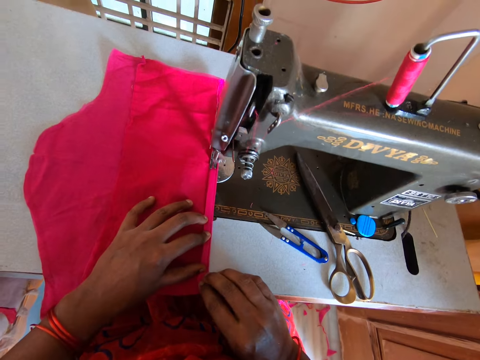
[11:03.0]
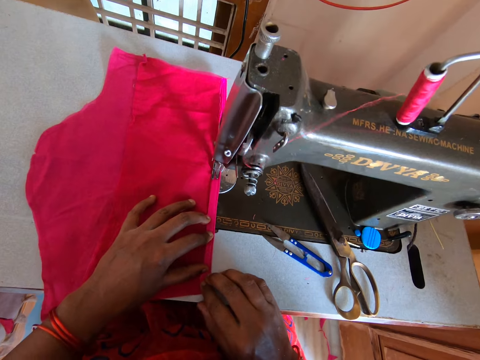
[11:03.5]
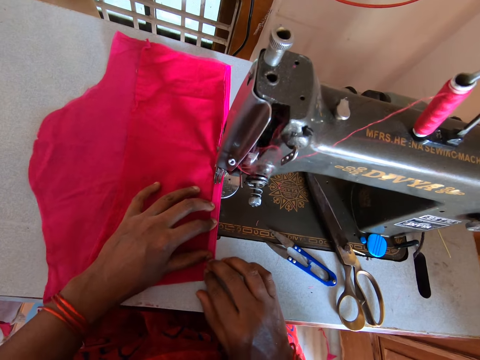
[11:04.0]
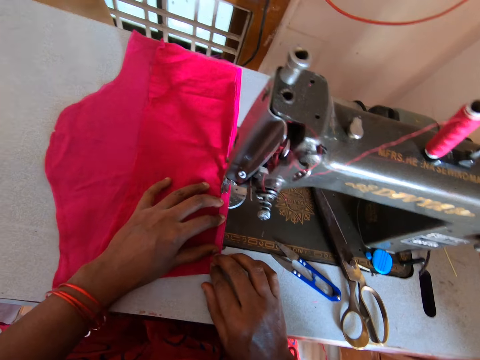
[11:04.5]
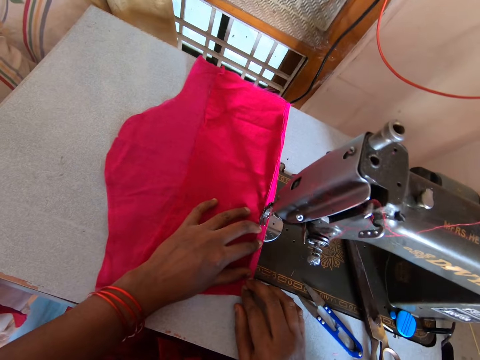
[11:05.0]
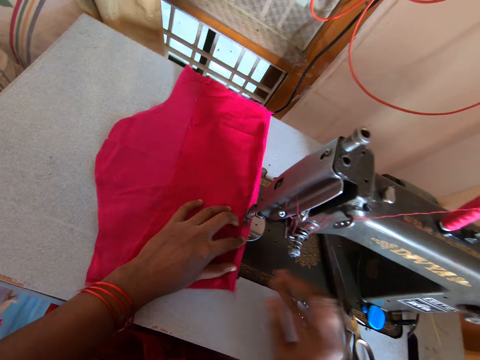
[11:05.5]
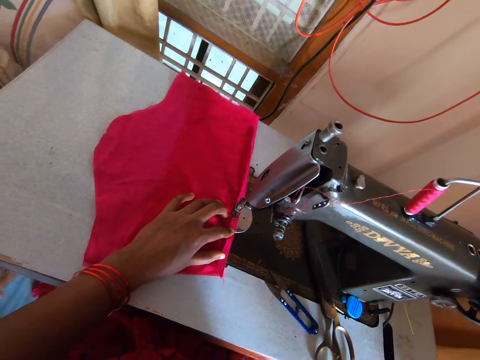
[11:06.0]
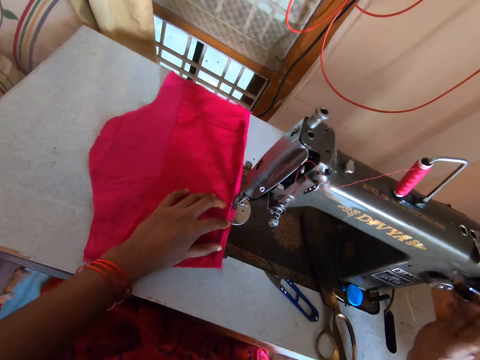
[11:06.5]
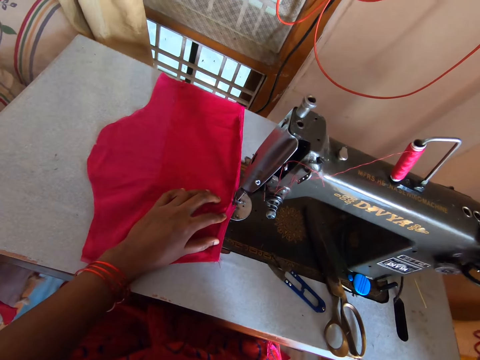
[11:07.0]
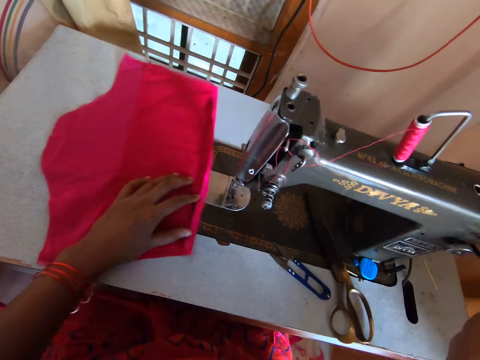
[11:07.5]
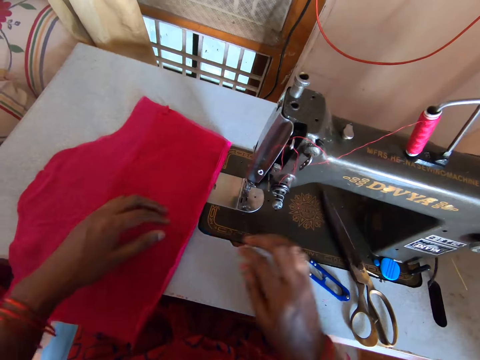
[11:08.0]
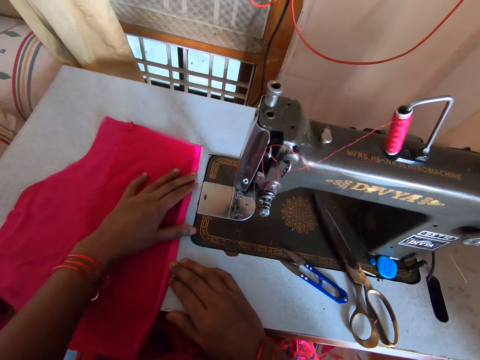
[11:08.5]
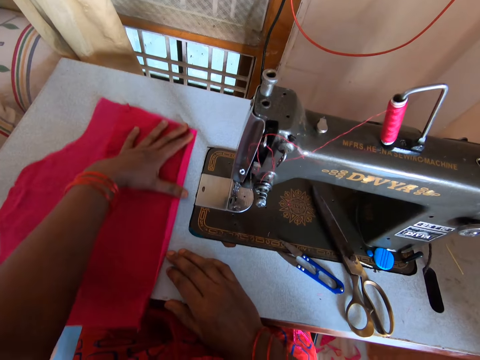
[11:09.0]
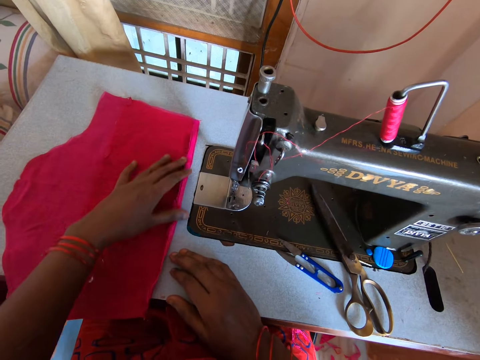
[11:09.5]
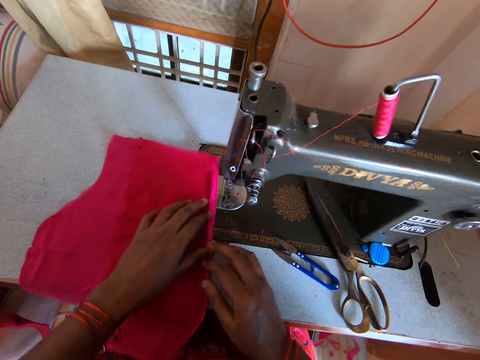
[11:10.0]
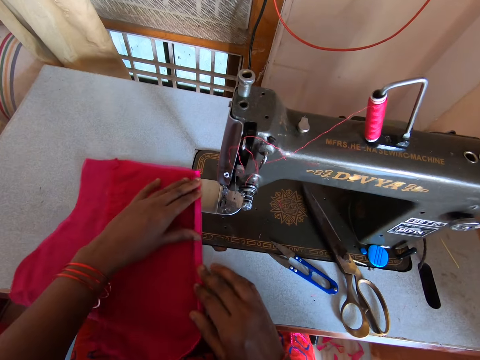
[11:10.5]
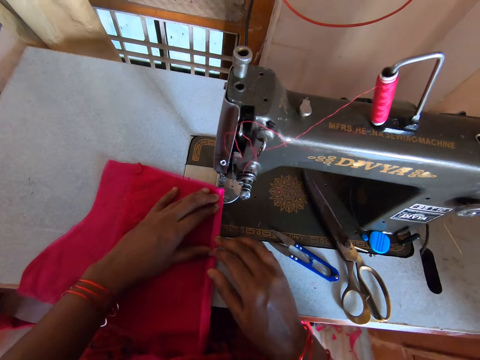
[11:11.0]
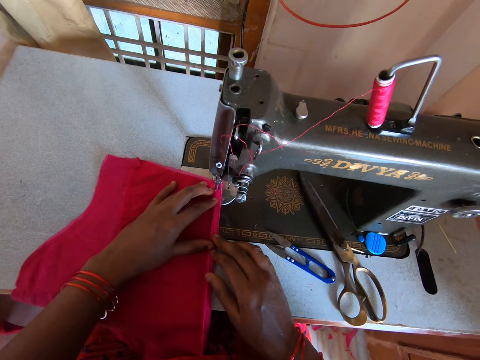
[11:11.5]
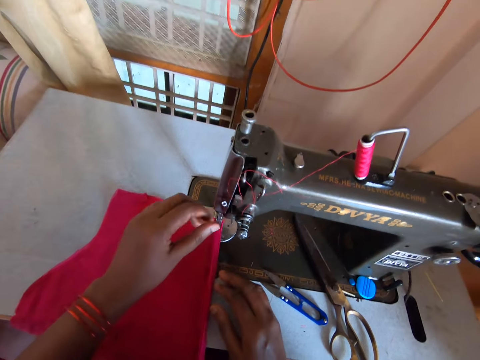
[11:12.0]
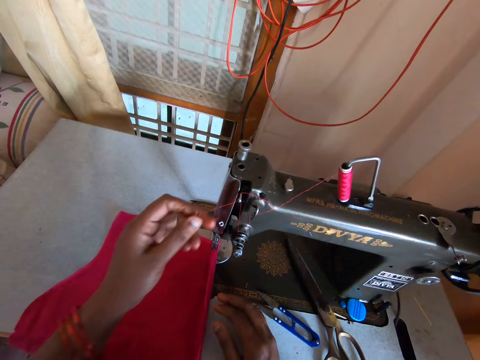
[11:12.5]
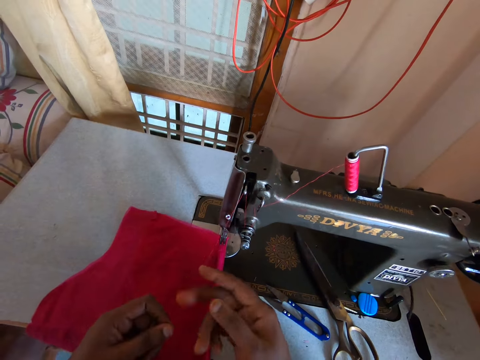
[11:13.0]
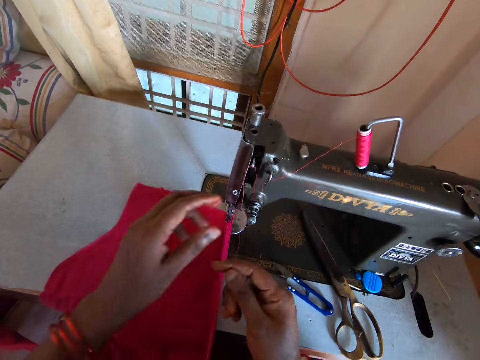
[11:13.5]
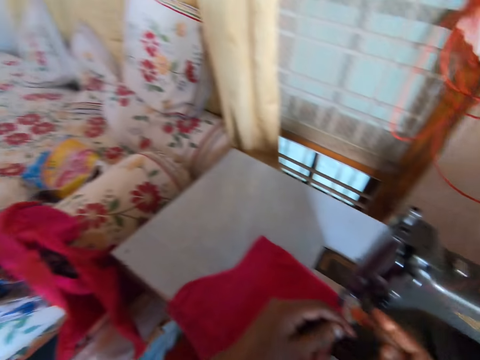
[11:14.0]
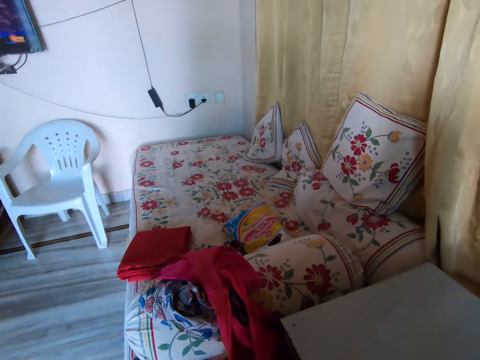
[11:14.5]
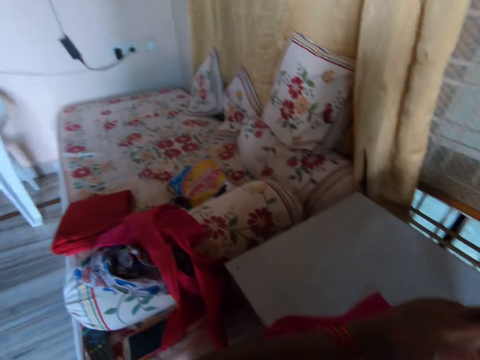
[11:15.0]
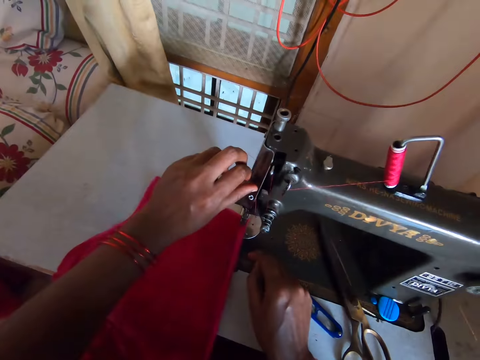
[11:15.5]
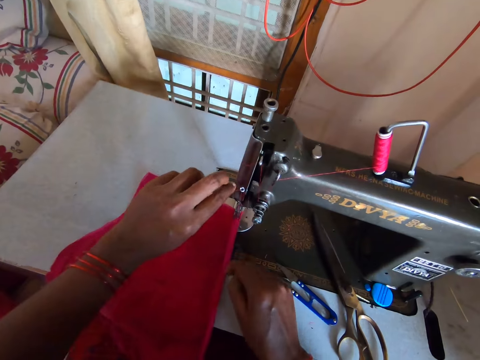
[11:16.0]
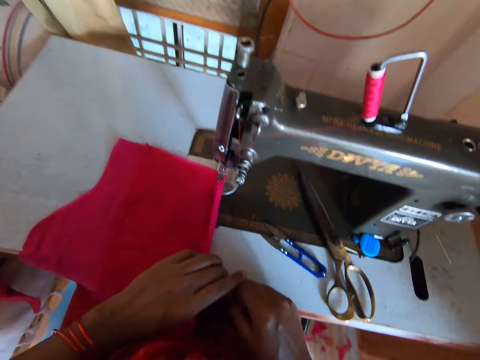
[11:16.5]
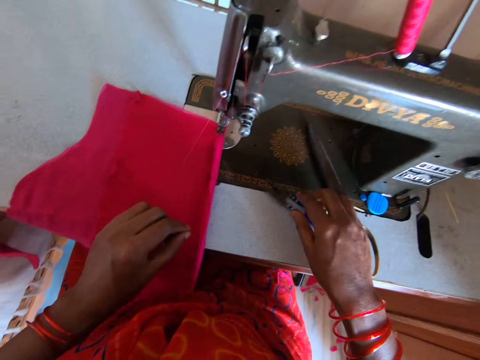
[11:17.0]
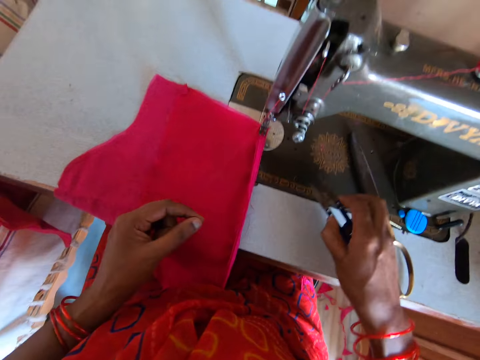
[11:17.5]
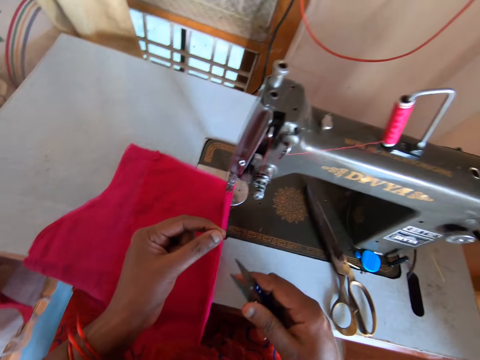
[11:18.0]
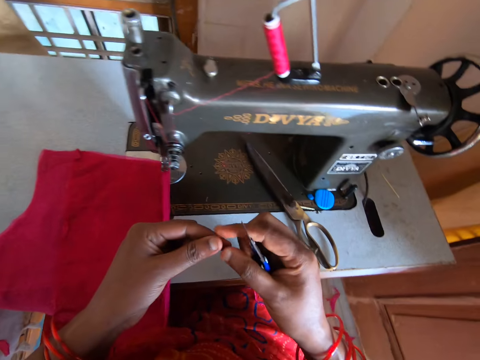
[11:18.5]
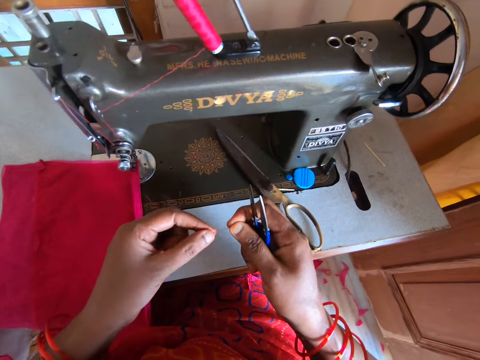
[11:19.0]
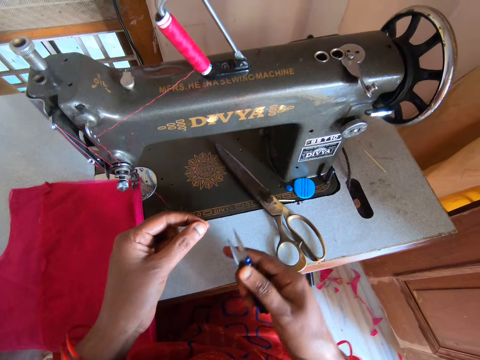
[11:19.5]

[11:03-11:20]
The camera wearer sews a piece of cloth with a sewing machine. They adjust the sewing machine. They operate the sewing machine. They remove the piece of cloth from the sewing machine. They adjust the material. They place the piece of cloth on the sewing machine. They pull the thread from the sewing machine. They adjust the thread. They look around. They insert the thread in the needle. They pick up a pair of scissors from the sewing table.

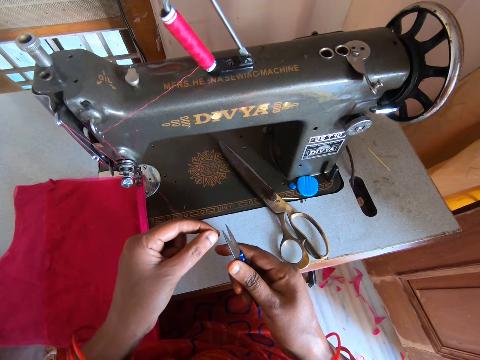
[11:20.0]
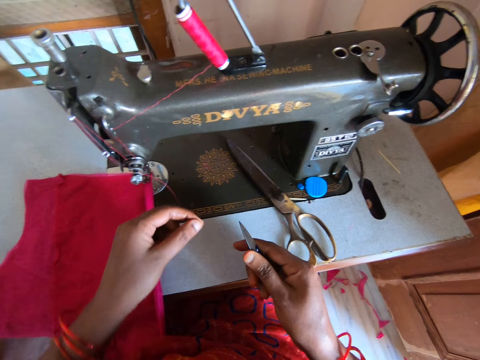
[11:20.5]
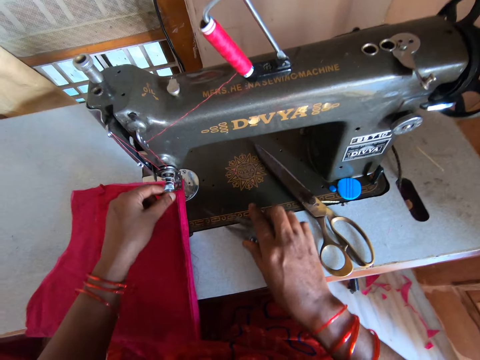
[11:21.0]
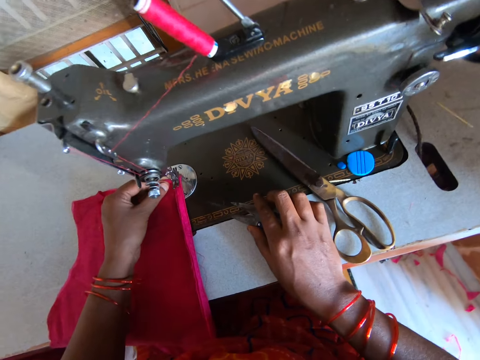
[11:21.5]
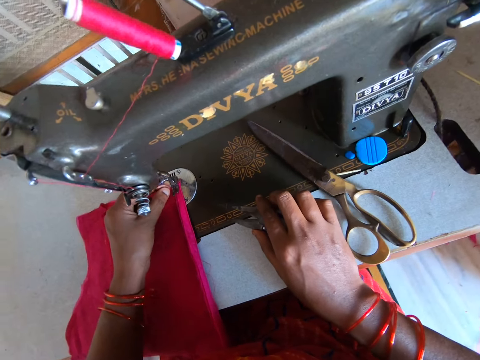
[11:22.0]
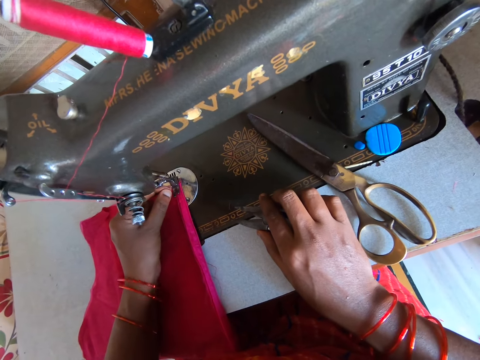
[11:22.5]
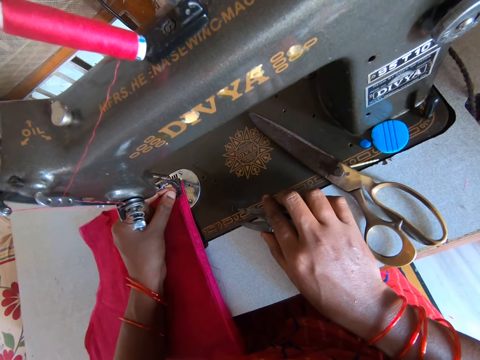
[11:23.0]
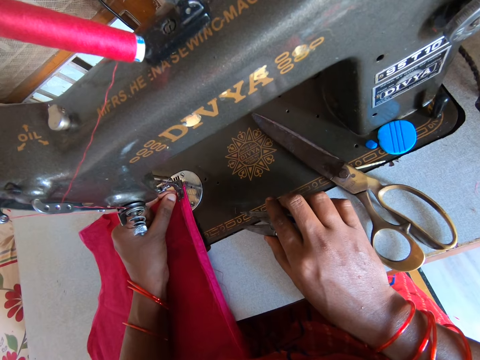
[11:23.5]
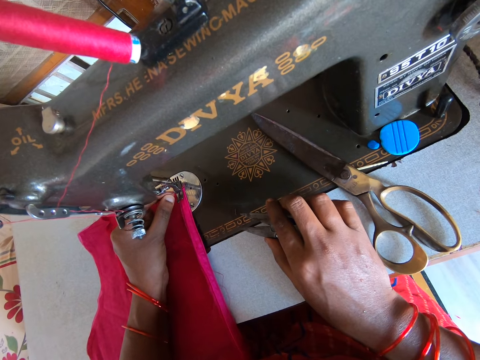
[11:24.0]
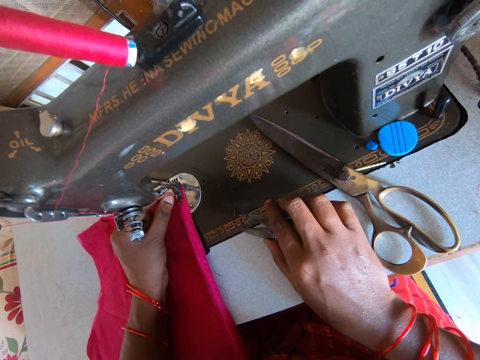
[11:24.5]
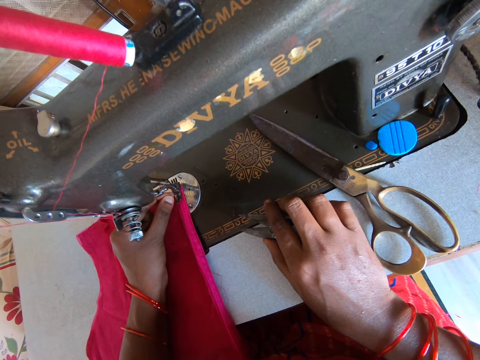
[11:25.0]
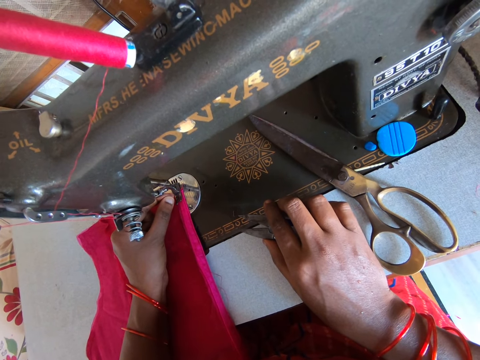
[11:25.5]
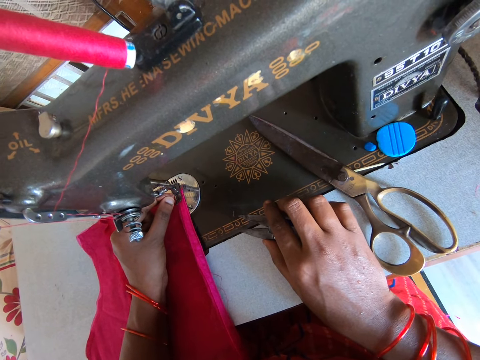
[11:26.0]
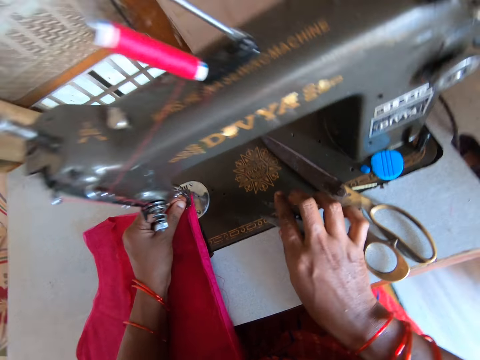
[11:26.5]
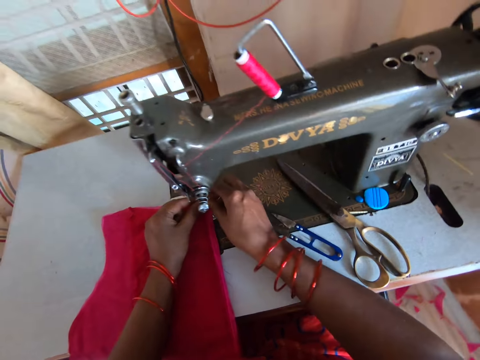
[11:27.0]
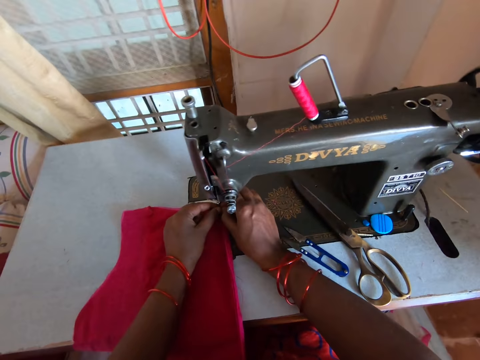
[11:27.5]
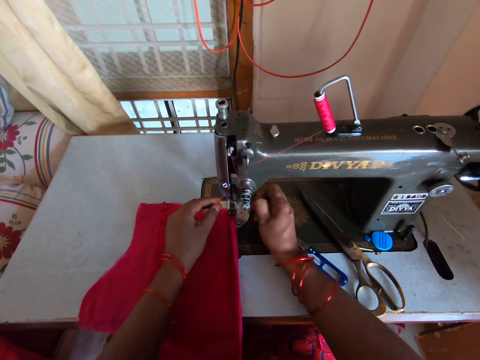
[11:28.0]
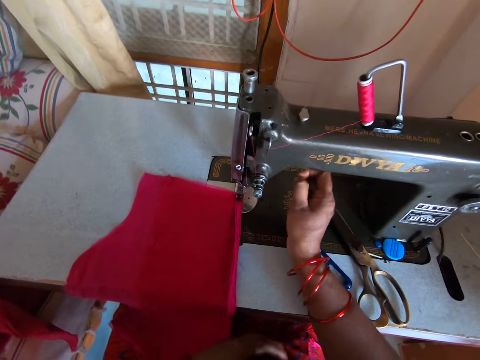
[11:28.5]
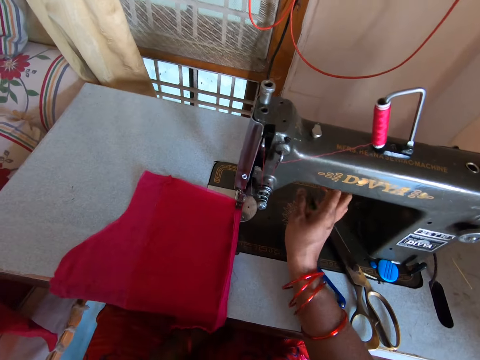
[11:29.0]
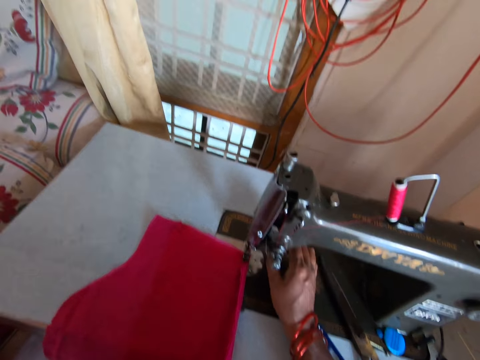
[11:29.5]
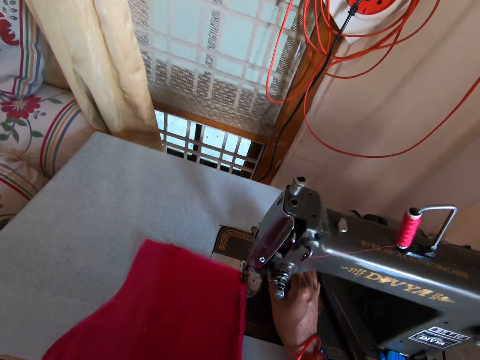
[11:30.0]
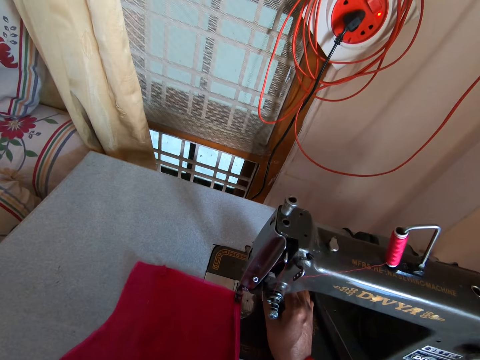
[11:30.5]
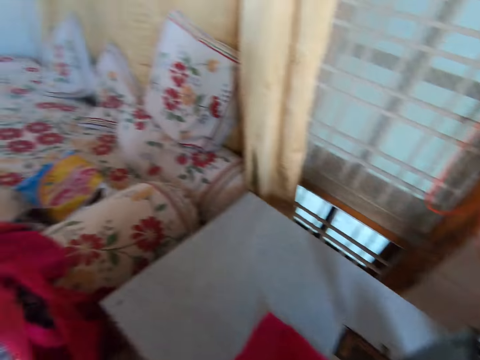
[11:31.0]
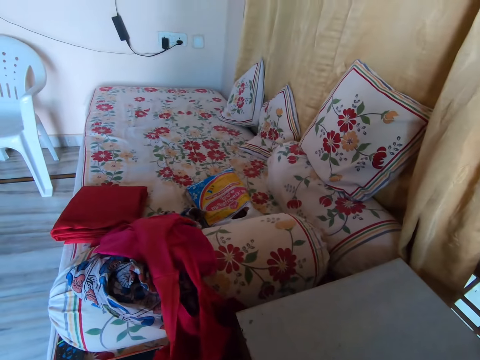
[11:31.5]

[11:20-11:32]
The camera wearer cuts the thread with the pair of scissors. They place the pair of scissors on the sewing table. They insert the thread in the needle. They fix the thread to the sewing machine.
